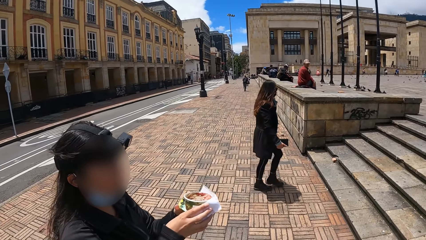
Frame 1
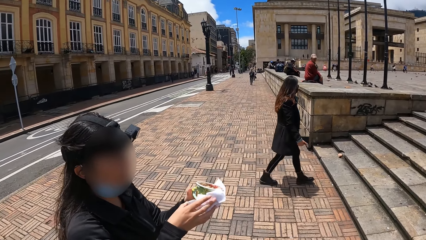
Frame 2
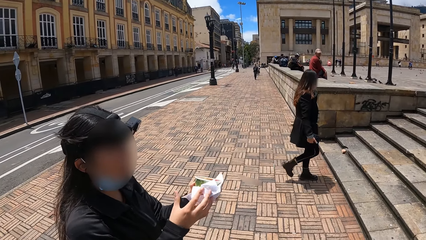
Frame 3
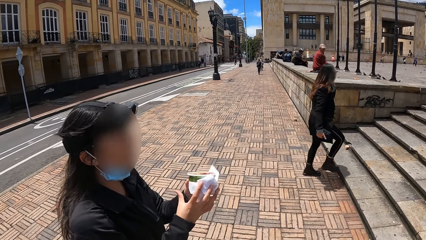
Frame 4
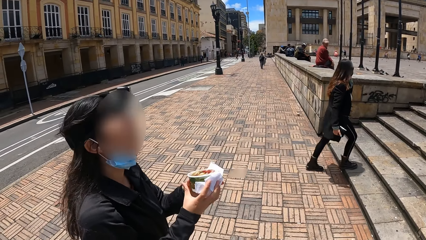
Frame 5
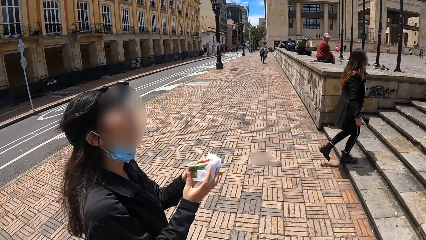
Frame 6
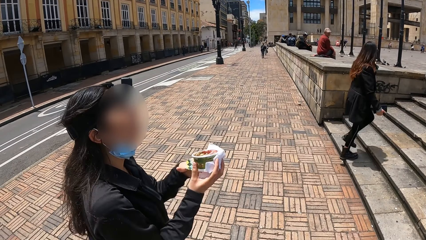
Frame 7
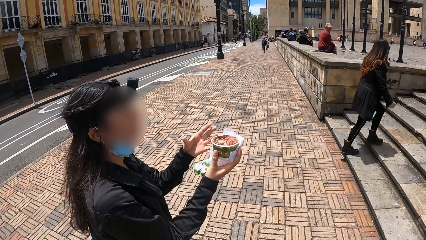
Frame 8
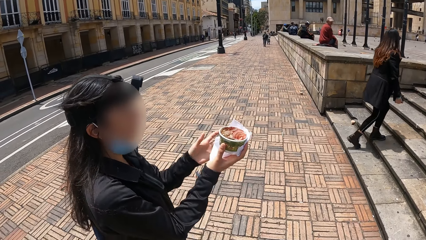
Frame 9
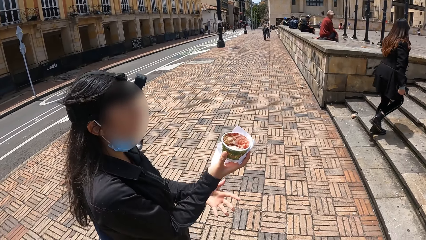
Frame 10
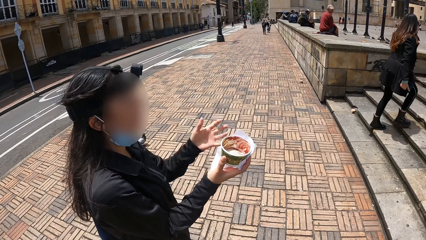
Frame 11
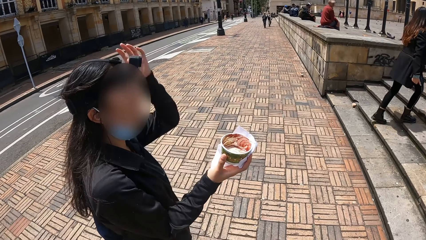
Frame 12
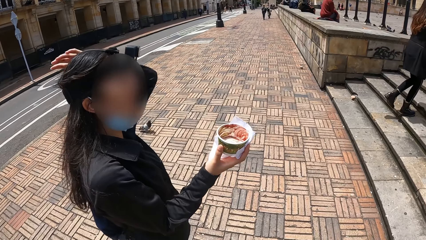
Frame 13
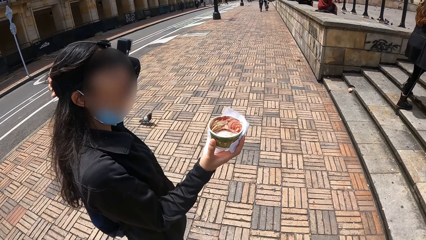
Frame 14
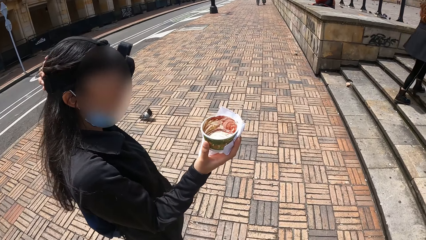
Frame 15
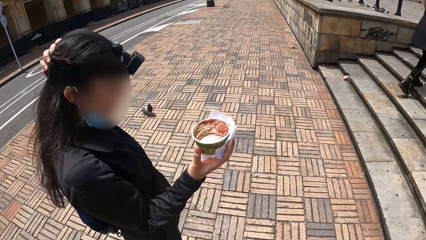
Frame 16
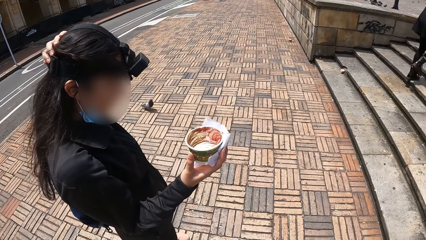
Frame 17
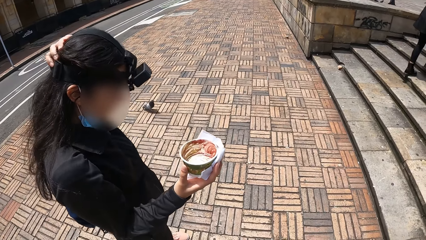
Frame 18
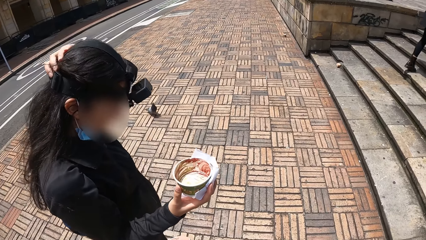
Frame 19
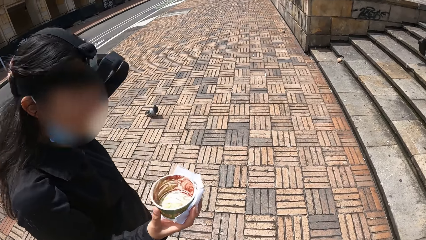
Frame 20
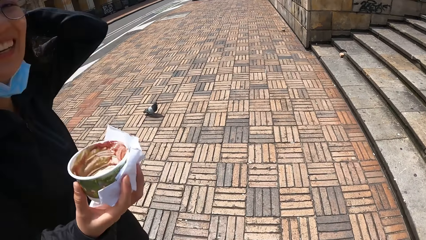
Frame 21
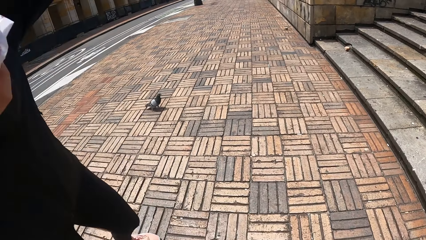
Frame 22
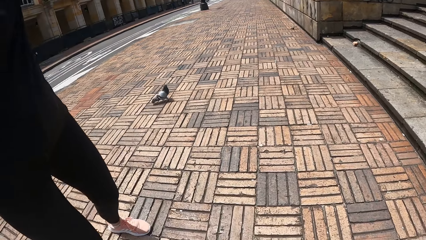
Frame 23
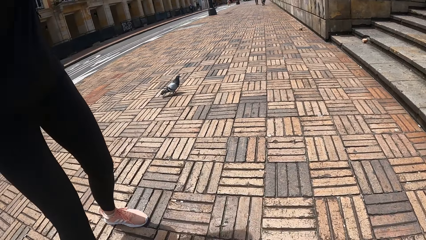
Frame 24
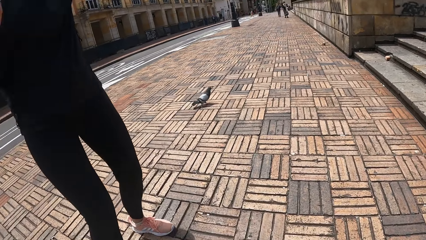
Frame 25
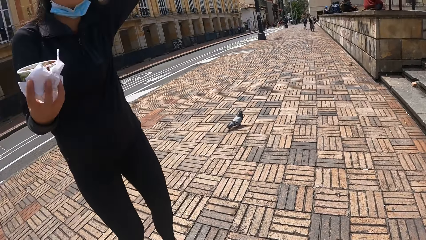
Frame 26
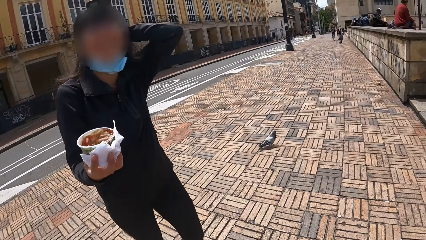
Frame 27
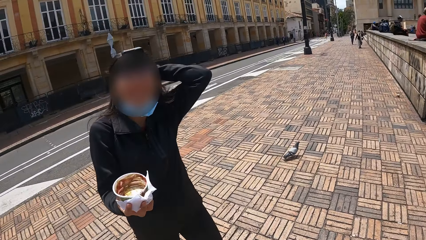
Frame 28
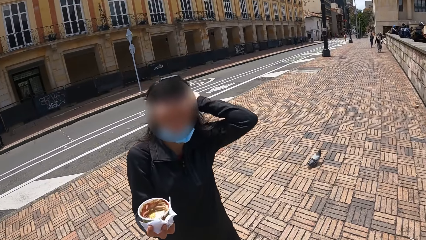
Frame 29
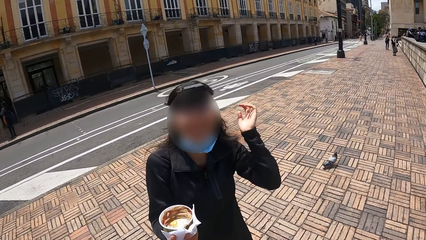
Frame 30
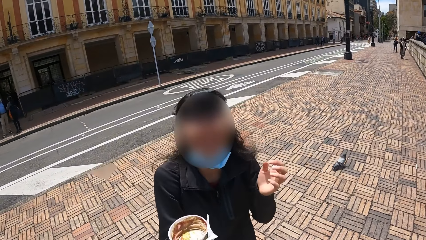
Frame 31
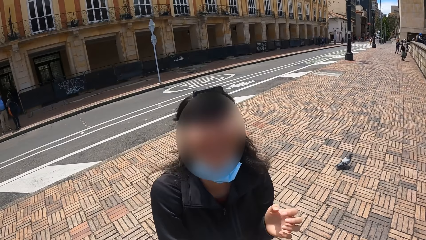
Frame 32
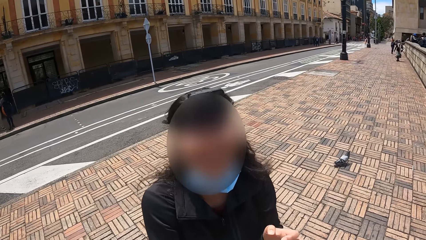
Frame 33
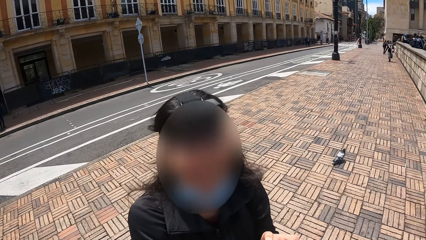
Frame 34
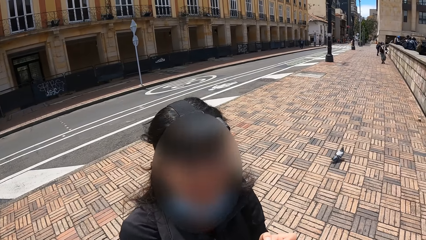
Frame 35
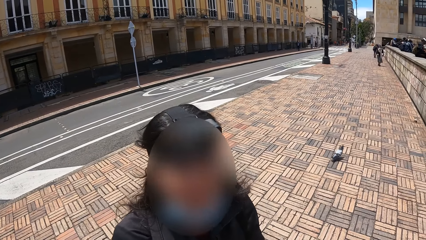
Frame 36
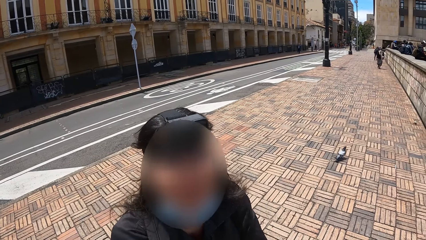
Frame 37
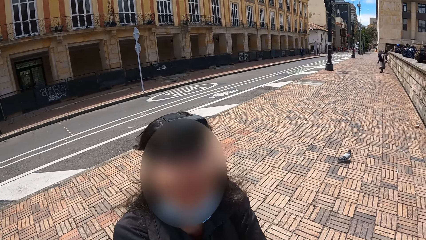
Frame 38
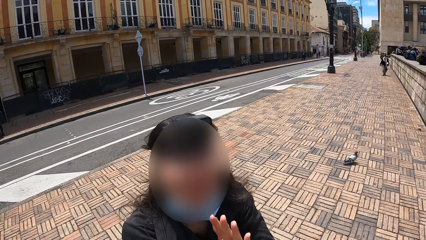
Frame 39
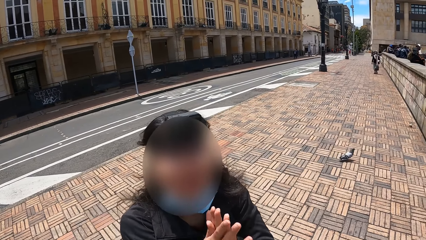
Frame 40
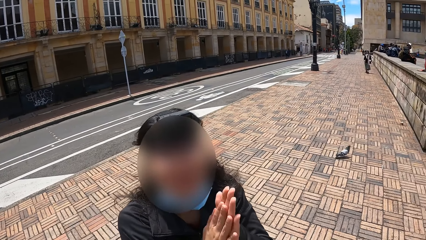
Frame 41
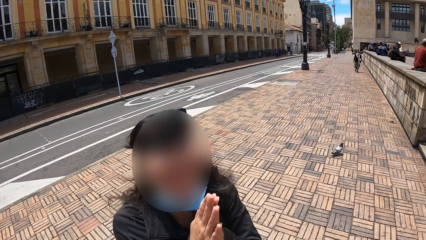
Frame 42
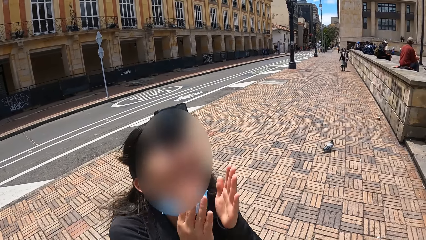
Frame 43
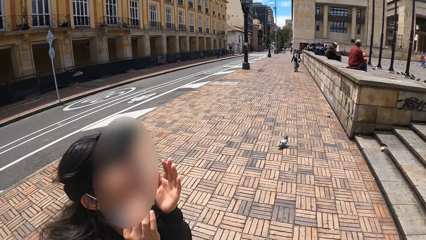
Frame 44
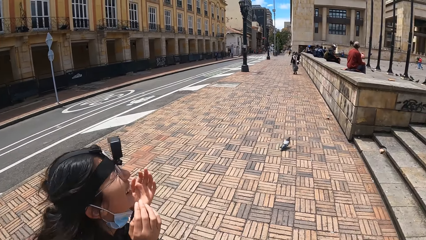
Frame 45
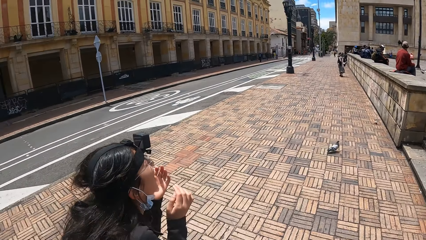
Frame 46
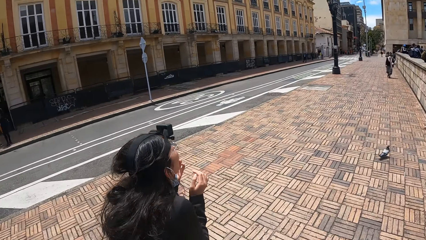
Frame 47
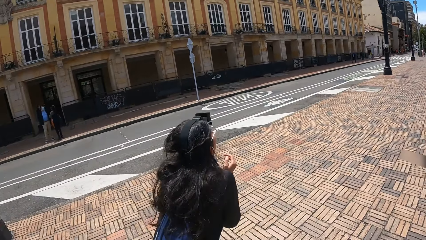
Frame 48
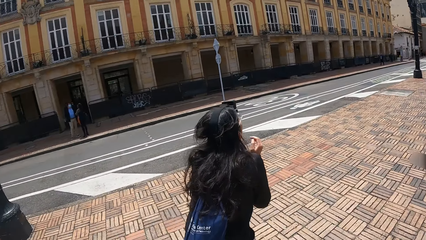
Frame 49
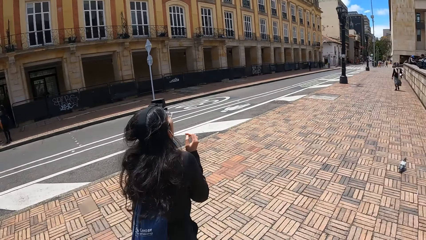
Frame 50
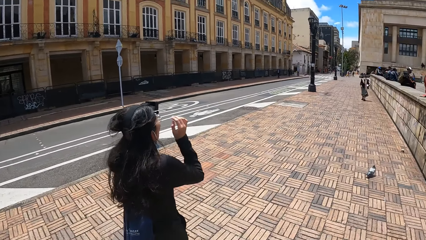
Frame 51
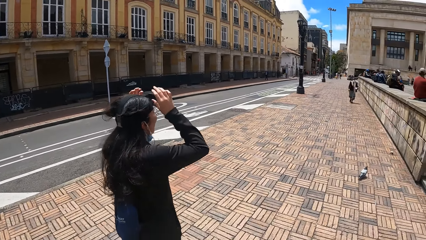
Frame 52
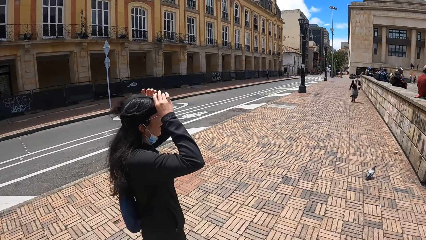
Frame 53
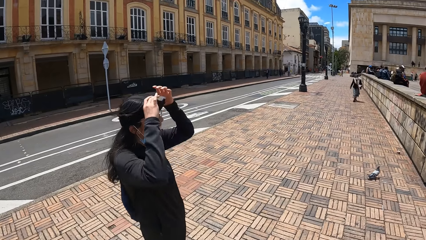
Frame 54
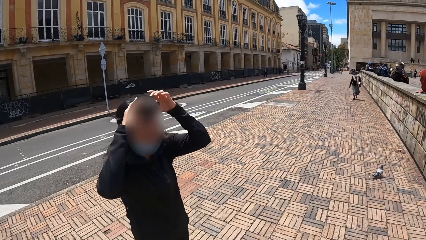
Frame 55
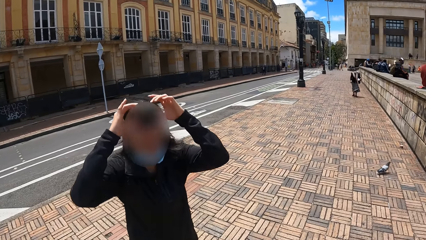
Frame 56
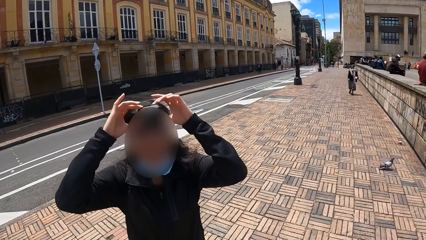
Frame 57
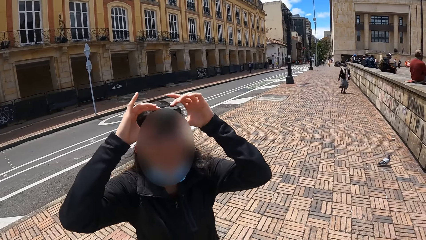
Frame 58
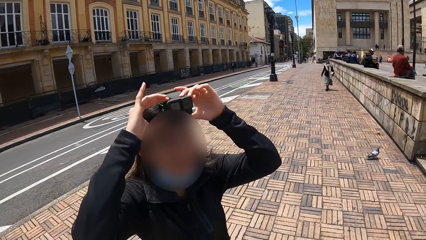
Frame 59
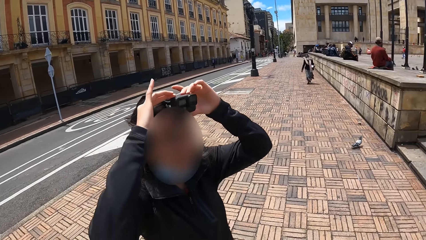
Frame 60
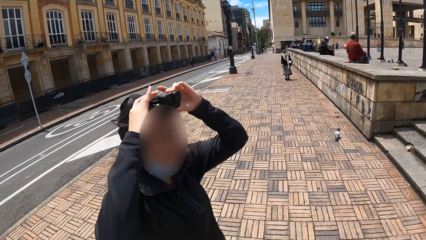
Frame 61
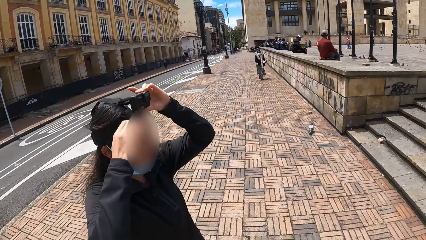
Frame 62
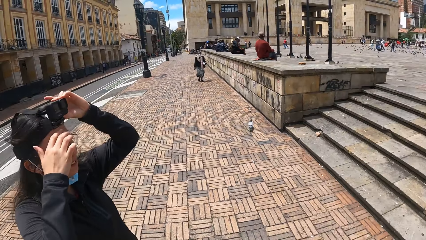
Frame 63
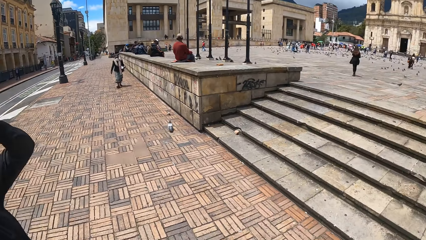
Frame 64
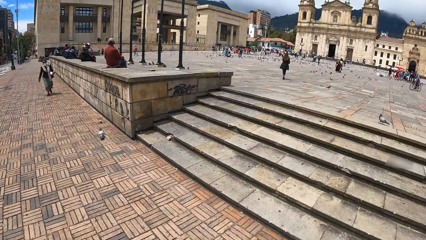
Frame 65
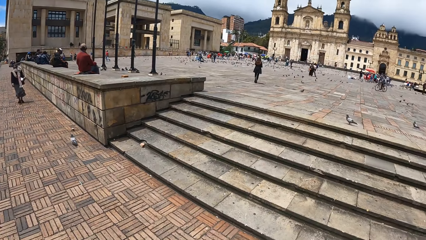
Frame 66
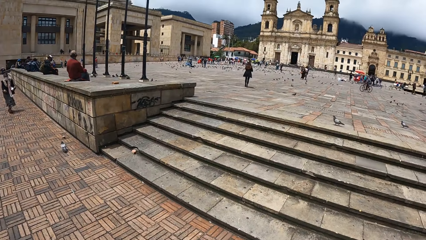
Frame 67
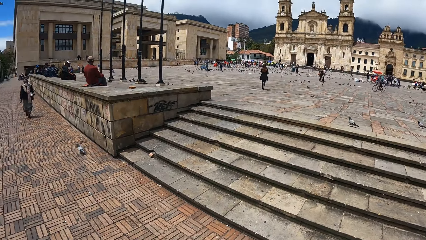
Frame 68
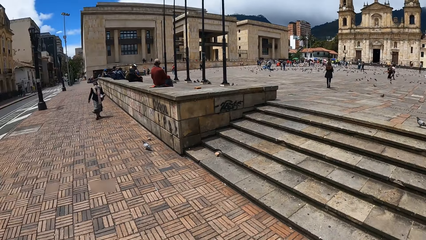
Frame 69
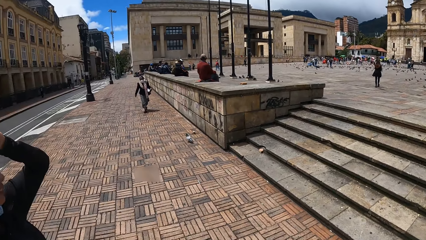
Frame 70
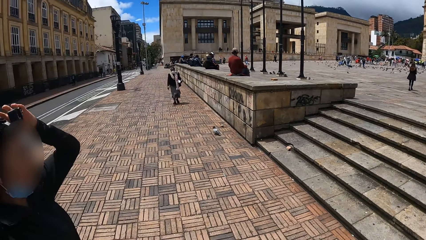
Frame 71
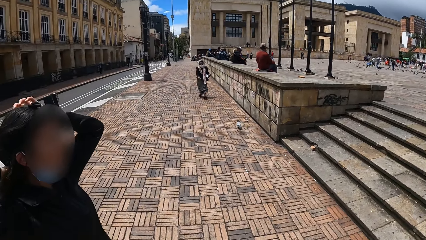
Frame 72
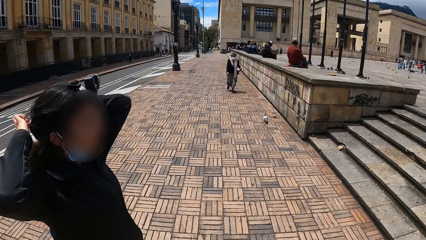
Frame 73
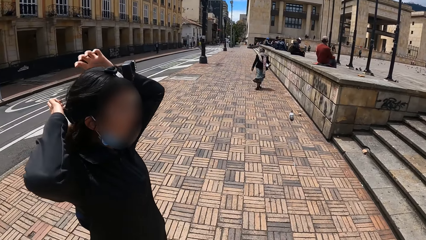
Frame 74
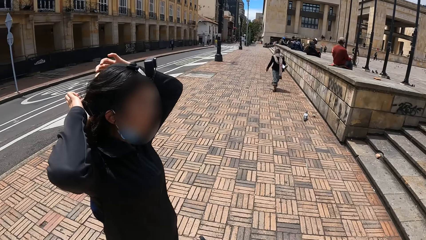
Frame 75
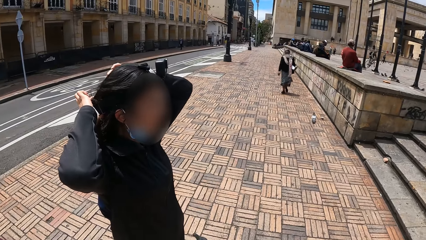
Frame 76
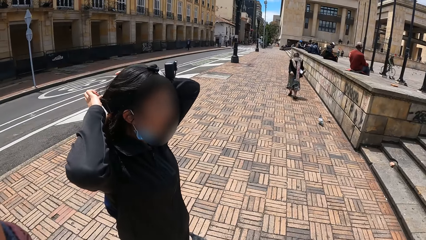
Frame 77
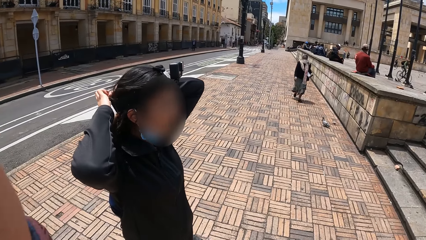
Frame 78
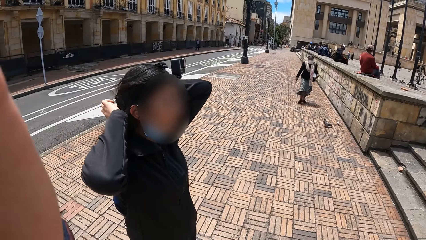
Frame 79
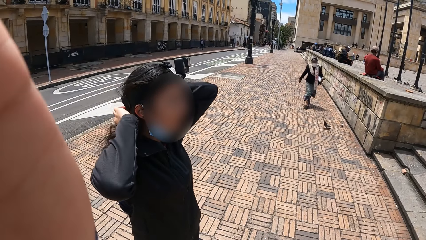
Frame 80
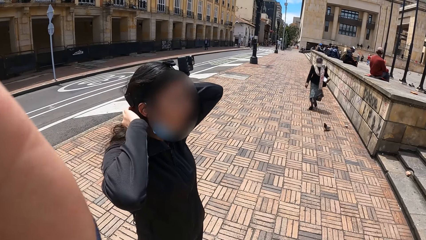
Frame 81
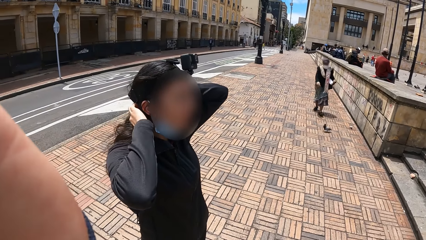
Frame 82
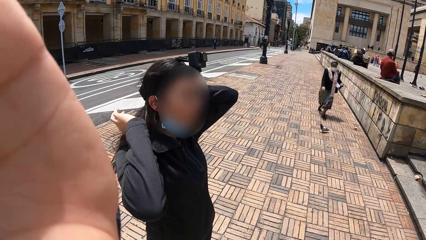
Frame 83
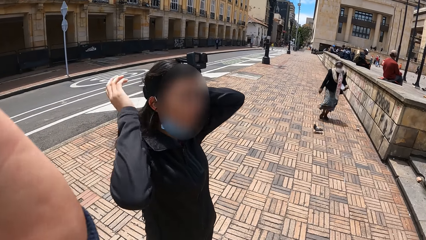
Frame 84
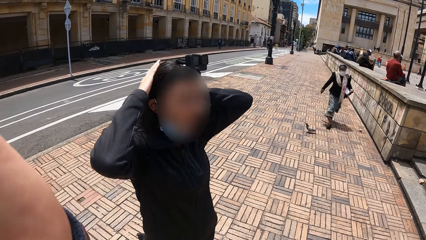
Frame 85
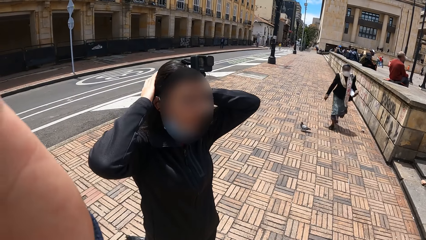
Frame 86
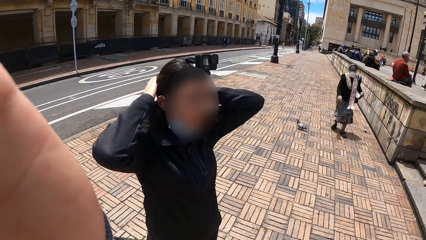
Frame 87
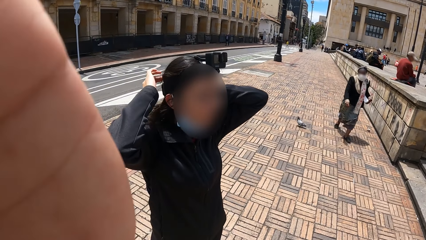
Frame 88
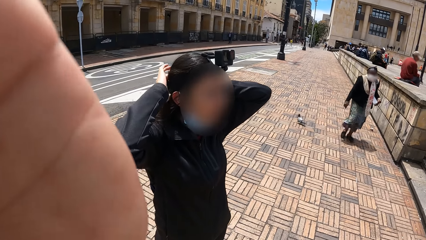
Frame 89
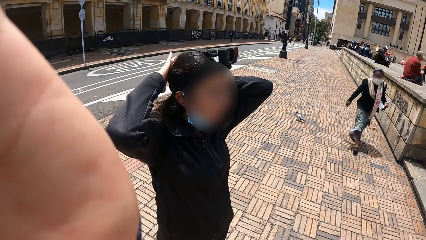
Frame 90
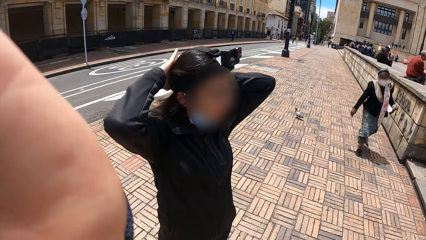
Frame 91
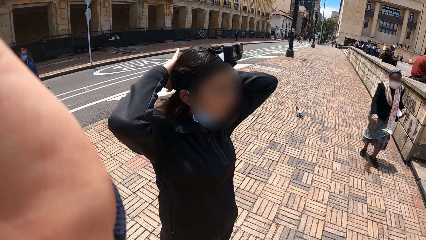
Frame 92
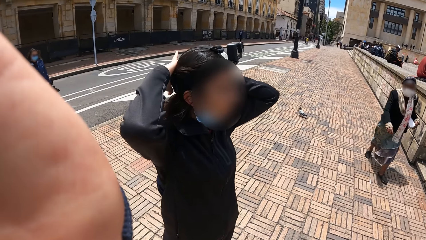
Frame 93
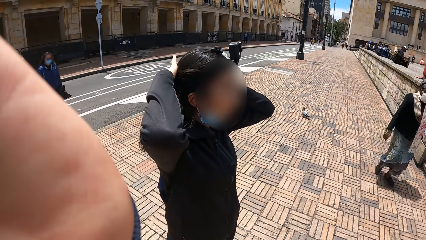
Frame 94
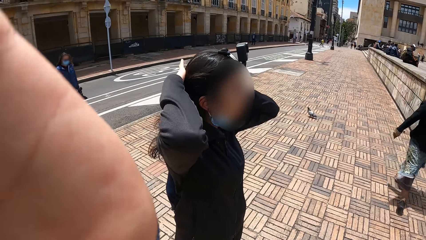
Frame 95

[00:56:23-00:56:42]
A person adjusts the container. The camera wearer looks around. The person drops a paper. The person holds the hair. The camera wearer looks around. The person adjusts a camera. The camera wearer interacts with the person and looks around. They look around again. The person rubs the hands. The person interacts with the camera wearer. The camera wearer looks around. The person walks around. The camera wearer interacts with the person. The person adjusts the camera. The camera wearer looks around. They look around again. The person adjusts the camera. The person holds the hair. The person adjusts the hair. The camera wearer adjusts the camera.
